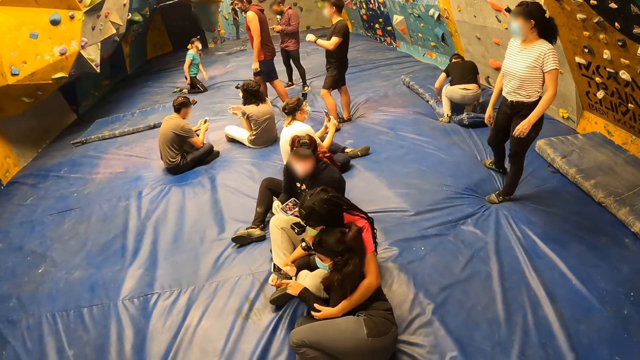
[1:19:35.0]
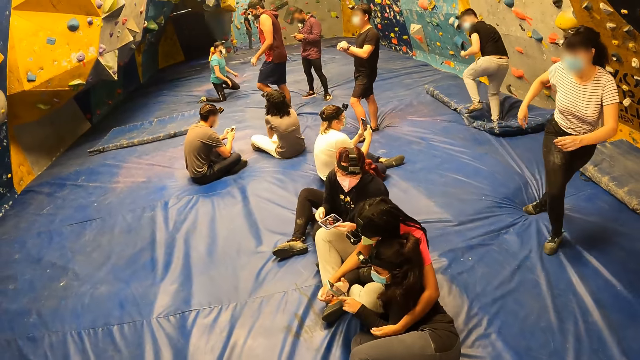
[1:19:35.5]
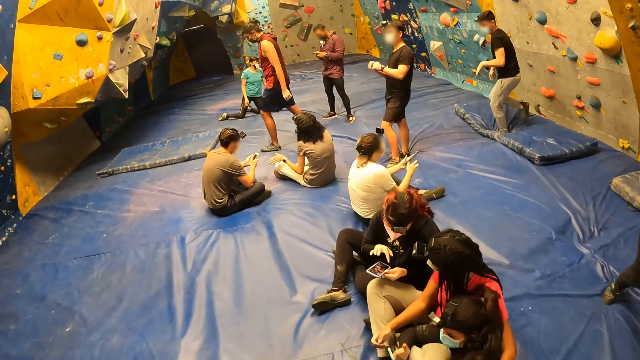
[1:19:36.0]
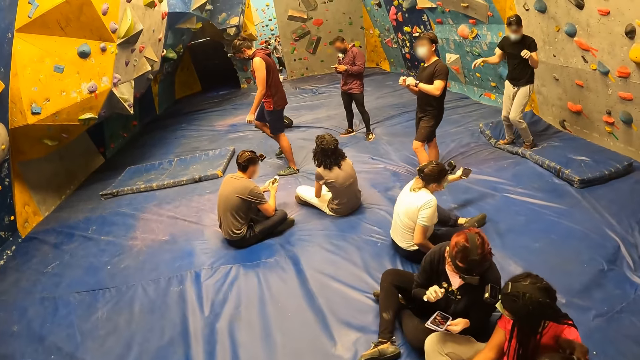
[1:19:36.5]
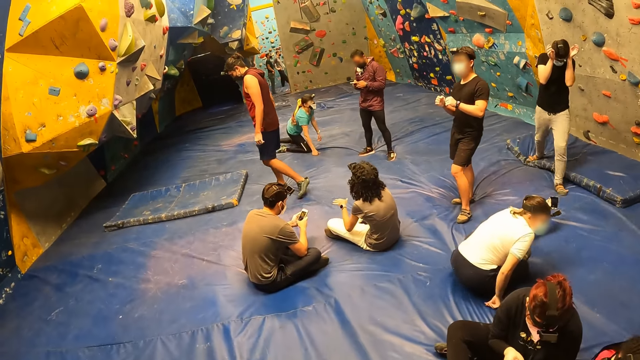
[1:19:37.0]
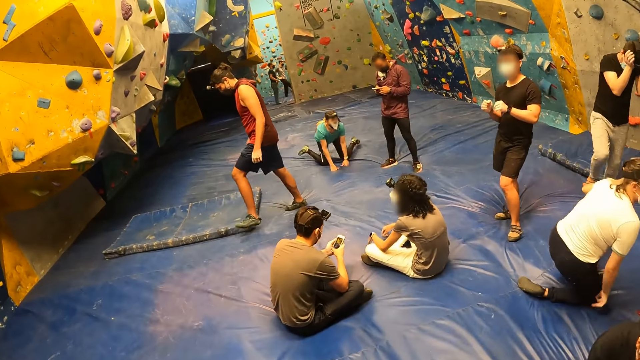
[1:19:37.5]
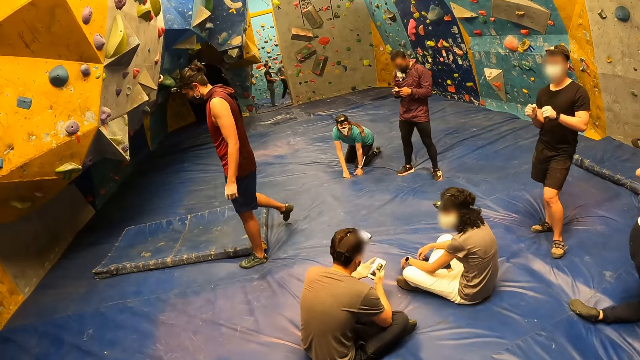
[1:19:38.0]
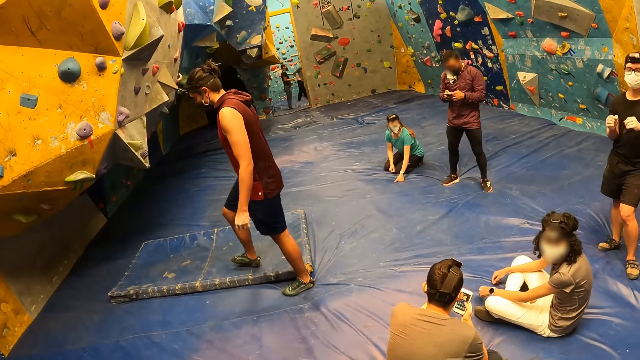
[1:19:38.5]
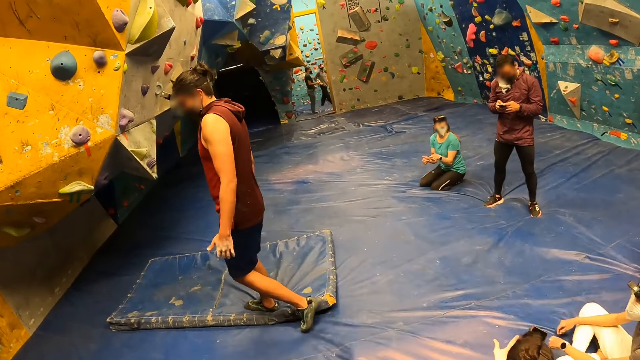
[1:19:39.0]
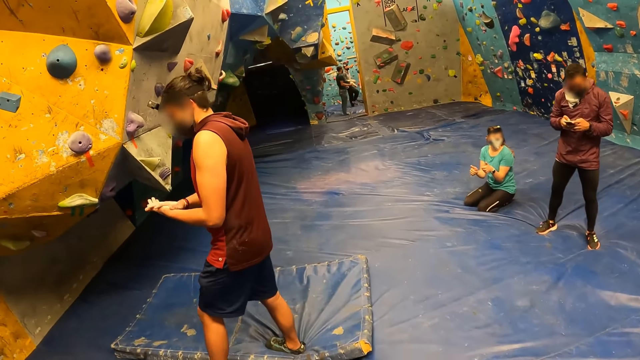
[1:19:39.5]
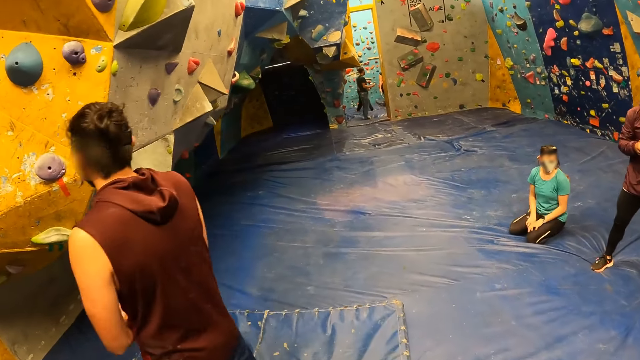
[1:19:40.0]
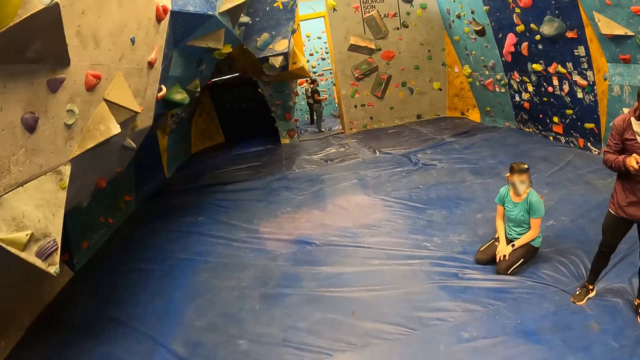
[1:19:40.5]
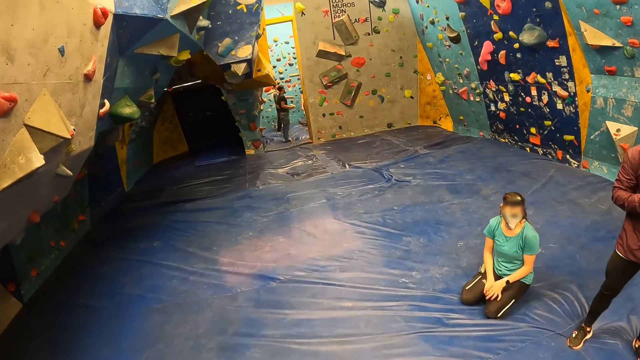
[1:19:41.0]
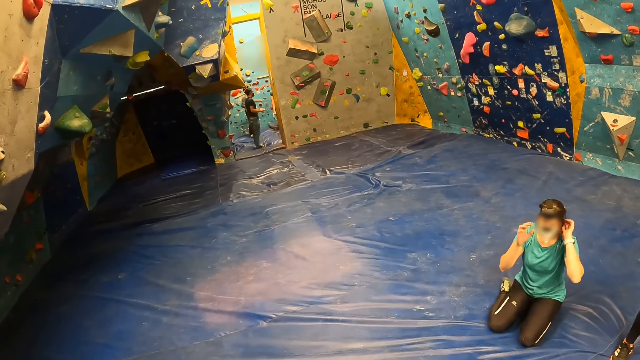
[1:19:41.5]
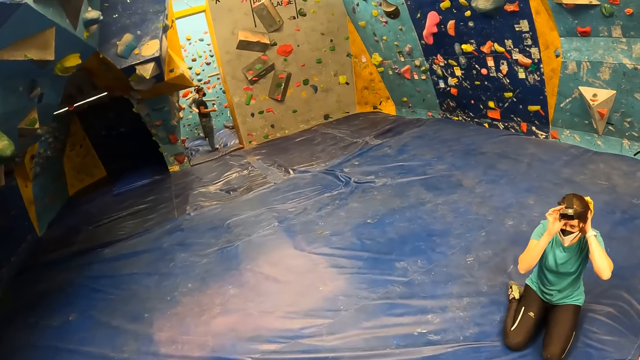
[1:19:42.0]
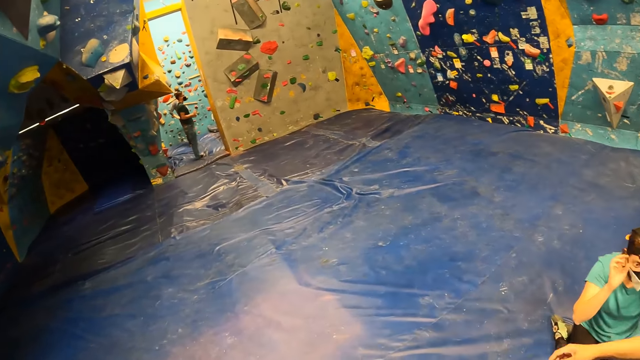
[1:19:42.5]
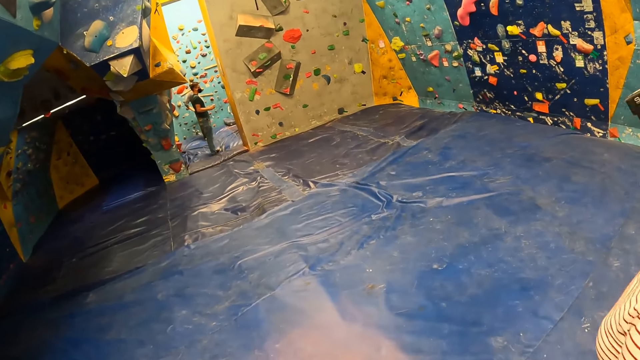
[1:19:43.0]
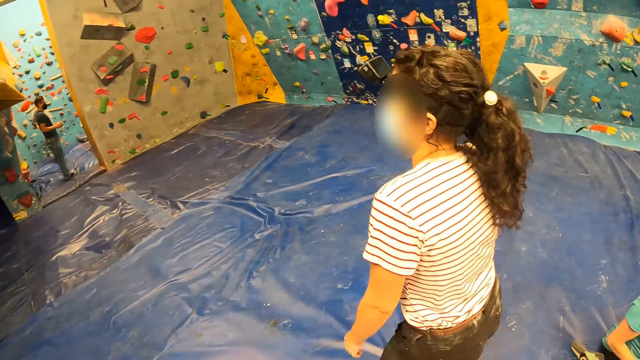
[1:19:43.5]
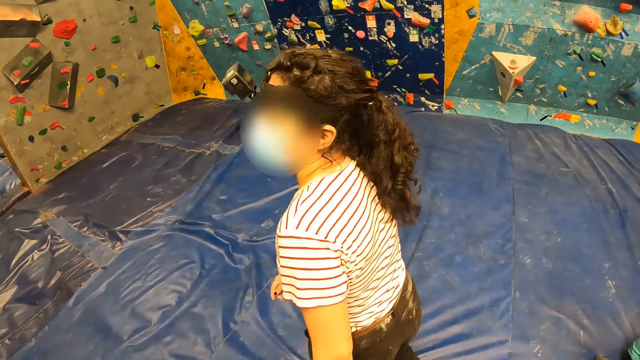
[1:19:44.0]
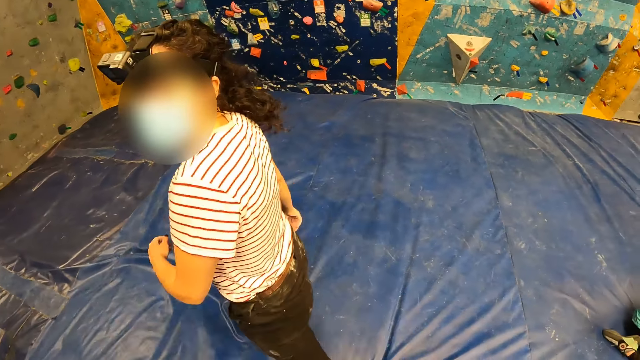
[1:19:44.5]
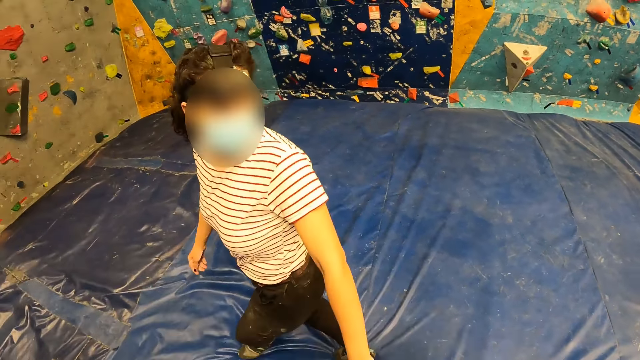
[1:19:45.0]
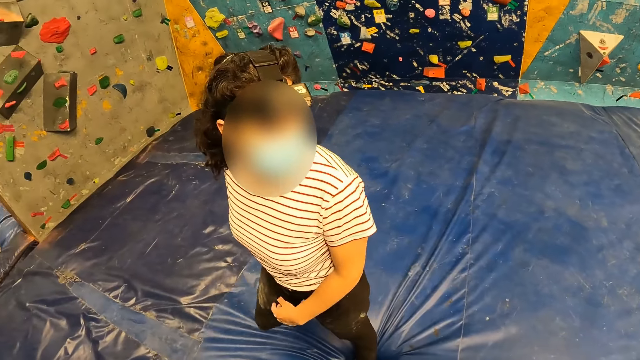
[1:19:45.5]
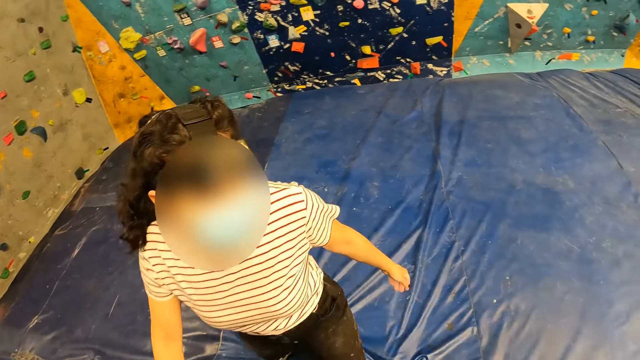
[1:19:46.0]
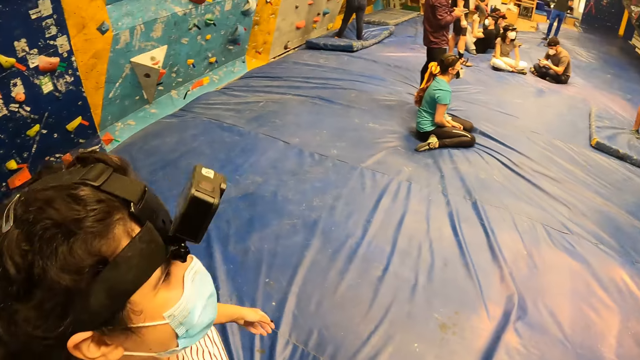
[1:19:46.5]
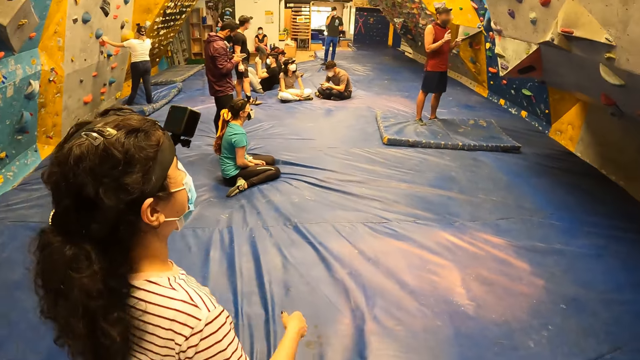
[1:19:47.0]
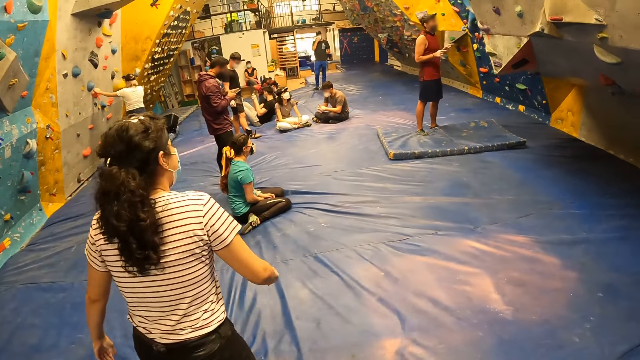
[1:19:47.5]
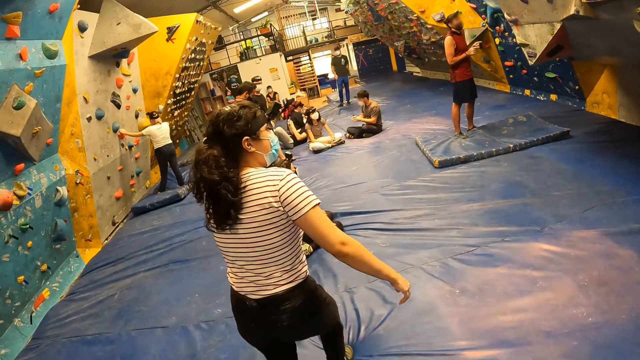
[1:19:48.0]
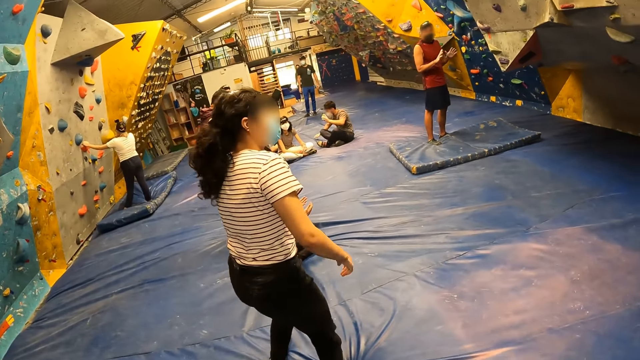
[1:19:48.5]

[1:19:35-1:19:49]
The man lands on a gym mat. The camera wearer walks on the floor. A woman adjusts a head mount camera on her head with both hands. The camera wearer interacts with a lady. Another woman places both hands on the bouldering wall.

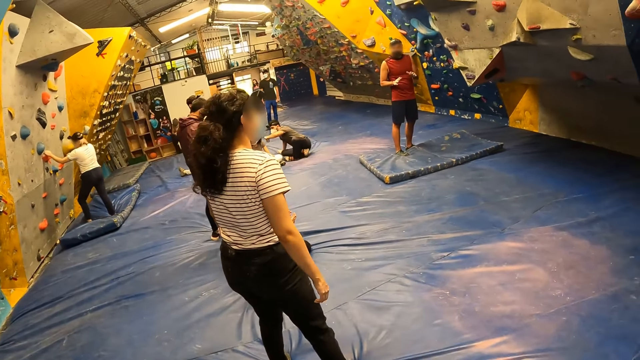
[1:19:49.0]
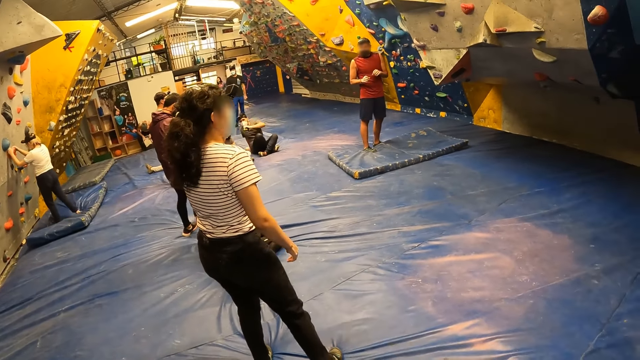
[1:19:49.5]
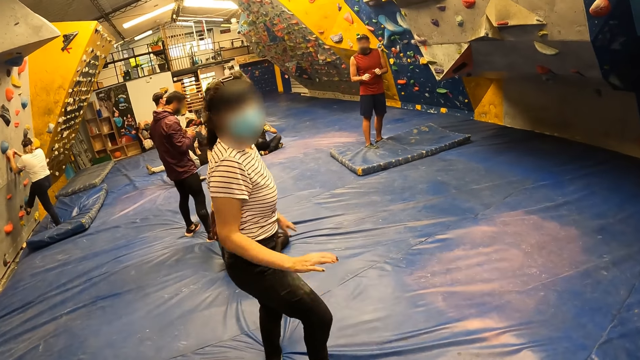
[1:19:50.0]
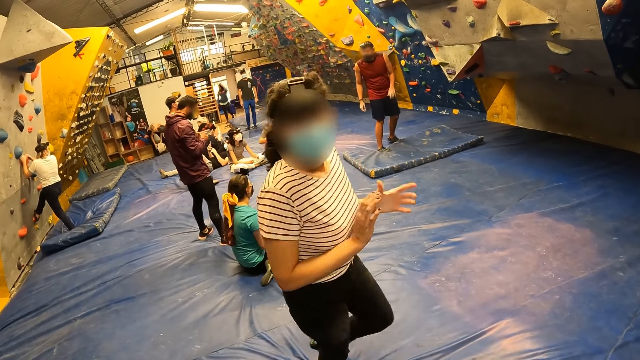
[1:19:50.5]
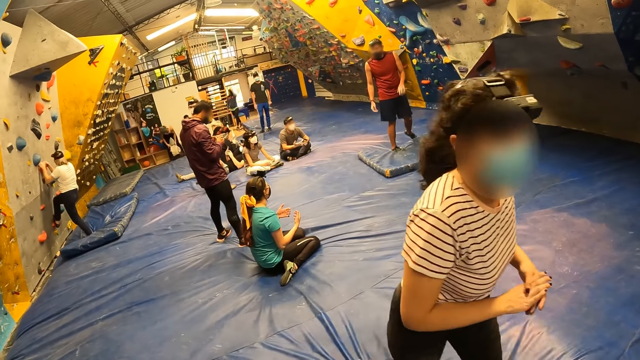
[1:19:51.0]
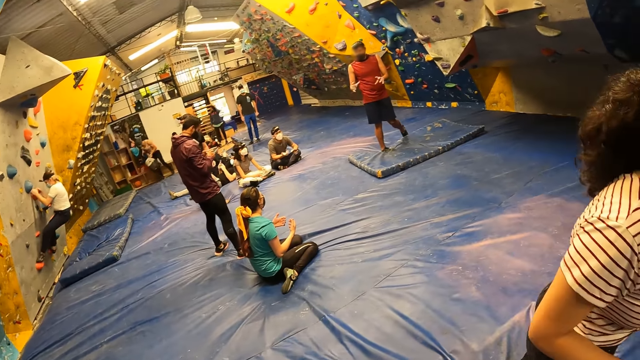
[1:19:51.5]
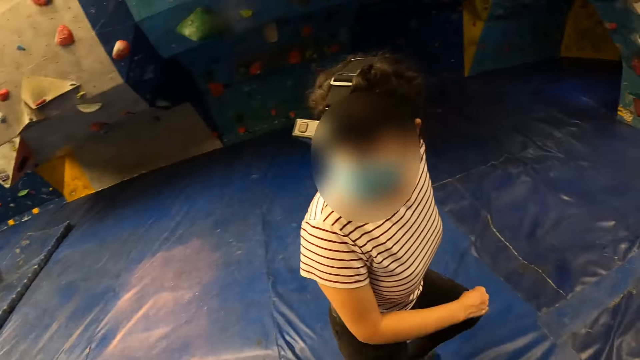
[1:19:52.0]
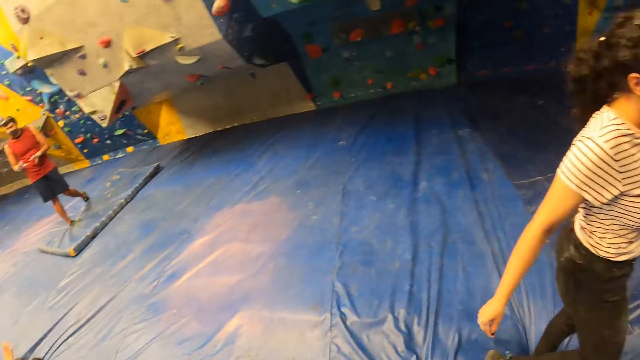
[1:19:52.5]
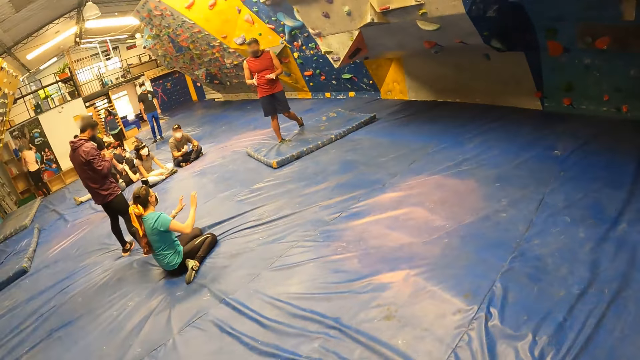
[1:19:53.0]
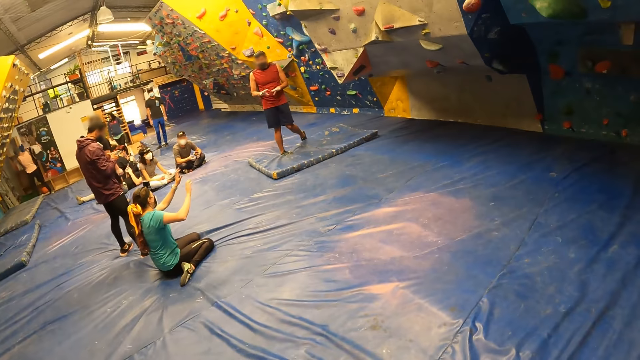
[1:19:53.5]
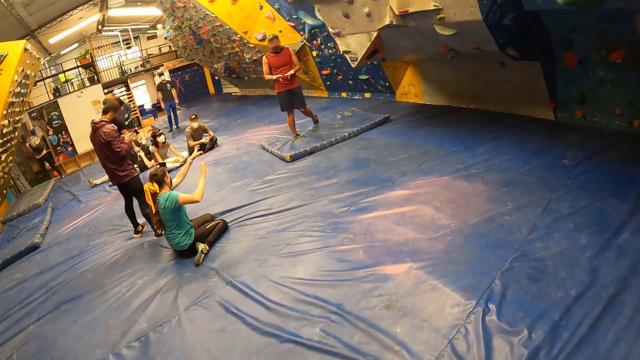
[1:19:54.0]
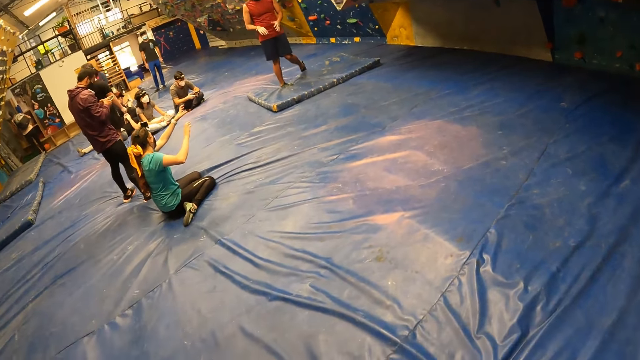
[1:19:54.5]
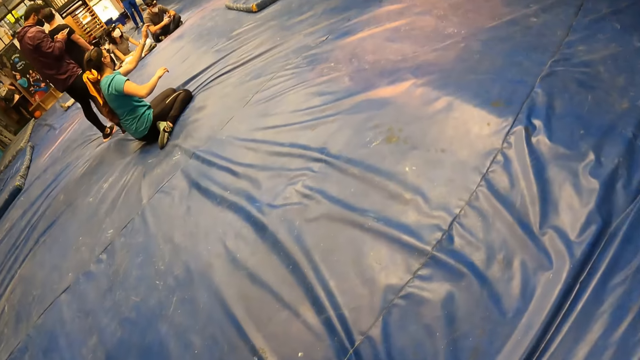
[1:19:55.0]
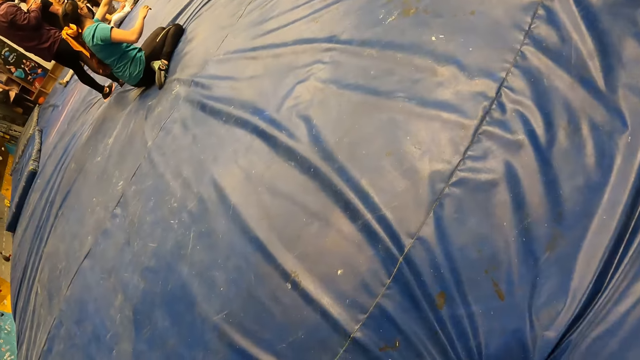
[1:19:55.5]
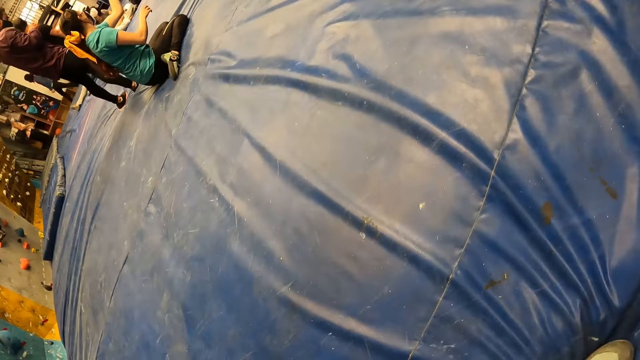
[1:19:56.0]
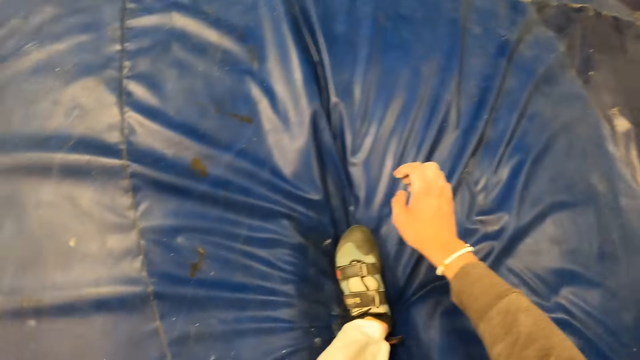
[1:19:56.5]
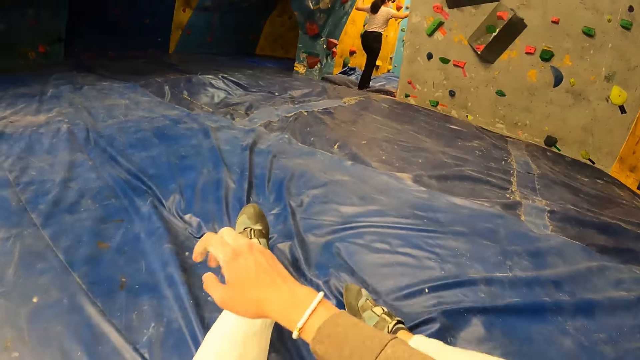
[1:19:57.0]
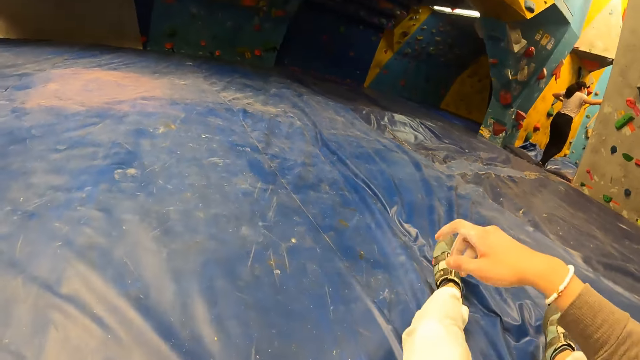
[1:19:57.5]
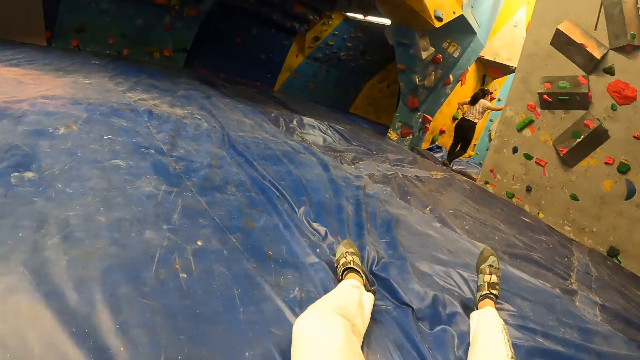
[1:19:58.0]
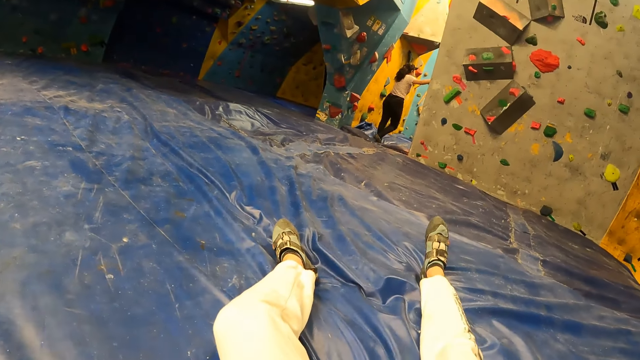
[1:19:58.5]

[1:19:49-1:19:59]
The woman climbs the bouldering wall. The camera wearer looks around the room. They sit on the crash pad.
